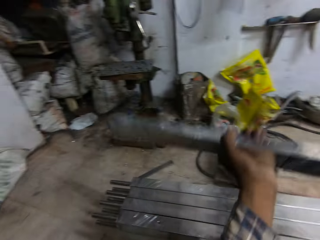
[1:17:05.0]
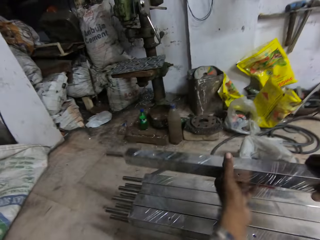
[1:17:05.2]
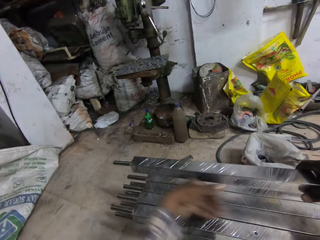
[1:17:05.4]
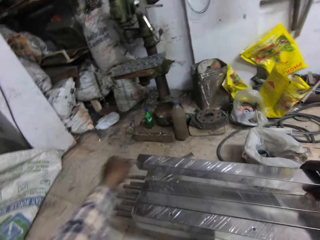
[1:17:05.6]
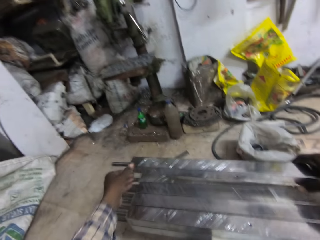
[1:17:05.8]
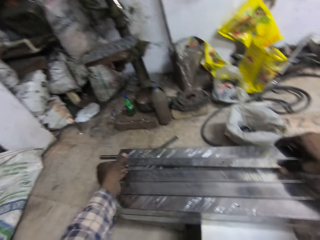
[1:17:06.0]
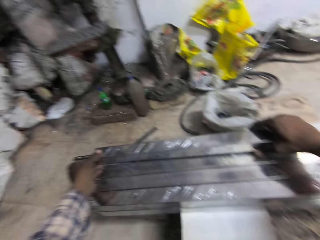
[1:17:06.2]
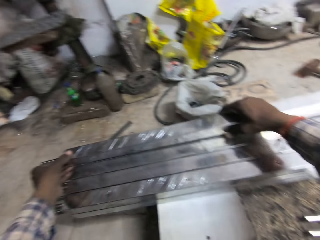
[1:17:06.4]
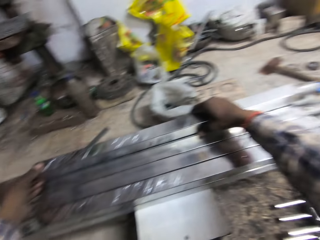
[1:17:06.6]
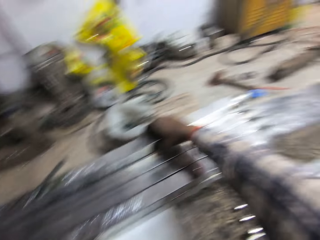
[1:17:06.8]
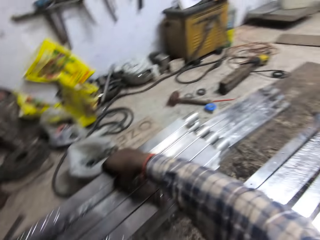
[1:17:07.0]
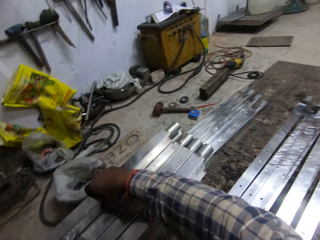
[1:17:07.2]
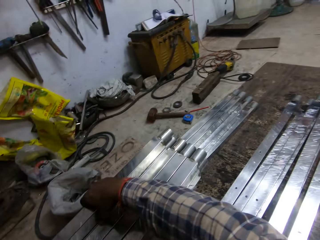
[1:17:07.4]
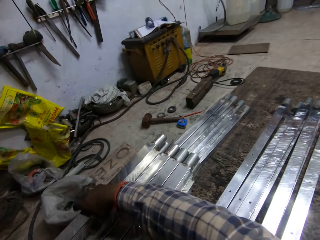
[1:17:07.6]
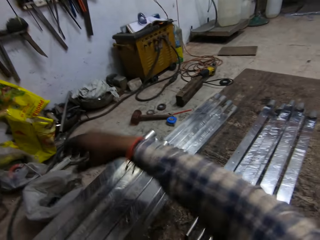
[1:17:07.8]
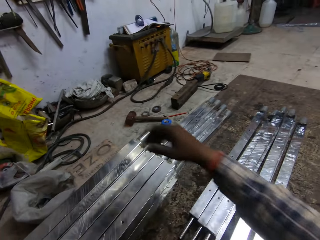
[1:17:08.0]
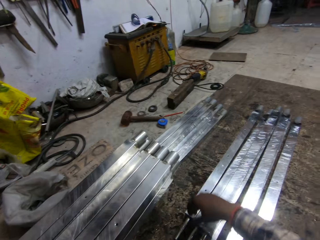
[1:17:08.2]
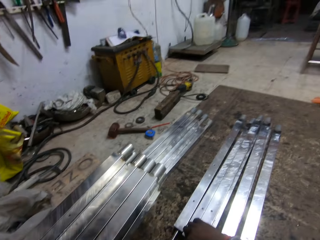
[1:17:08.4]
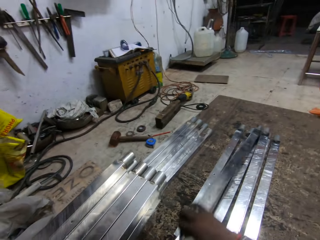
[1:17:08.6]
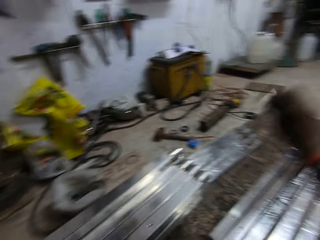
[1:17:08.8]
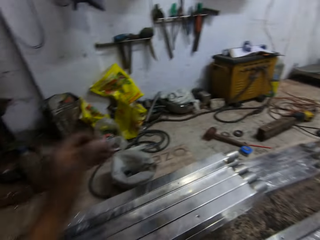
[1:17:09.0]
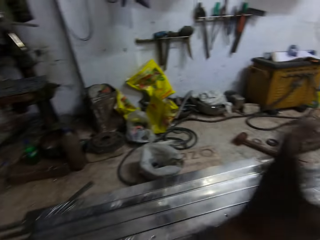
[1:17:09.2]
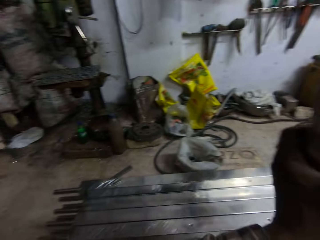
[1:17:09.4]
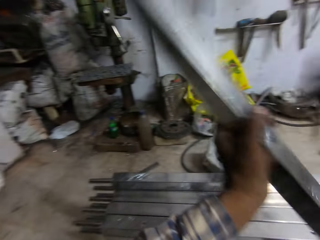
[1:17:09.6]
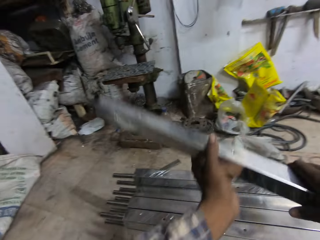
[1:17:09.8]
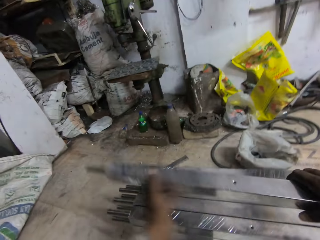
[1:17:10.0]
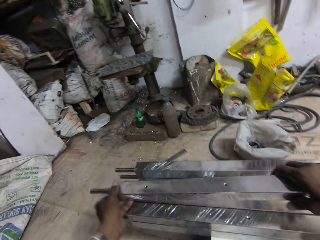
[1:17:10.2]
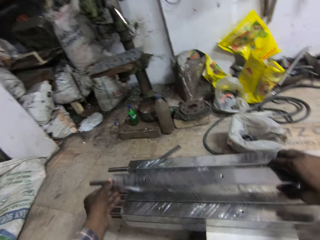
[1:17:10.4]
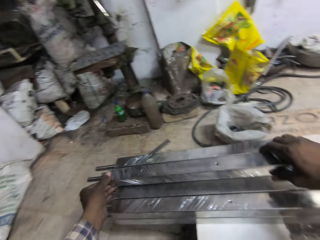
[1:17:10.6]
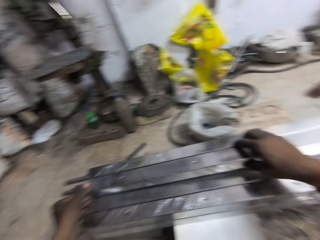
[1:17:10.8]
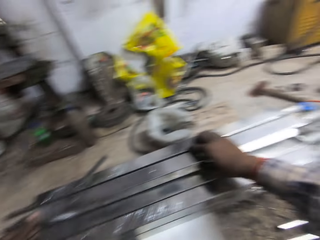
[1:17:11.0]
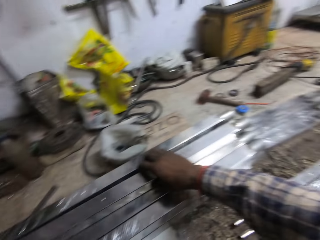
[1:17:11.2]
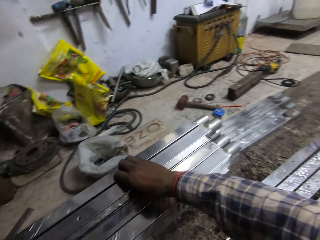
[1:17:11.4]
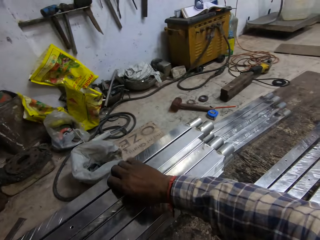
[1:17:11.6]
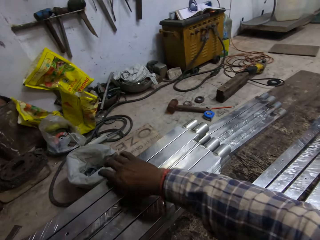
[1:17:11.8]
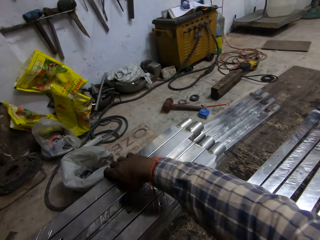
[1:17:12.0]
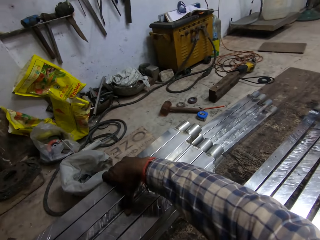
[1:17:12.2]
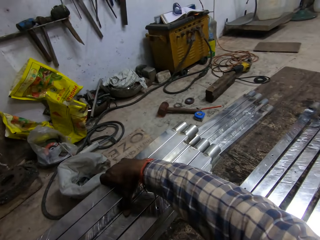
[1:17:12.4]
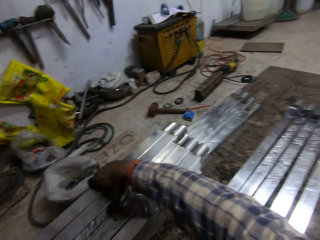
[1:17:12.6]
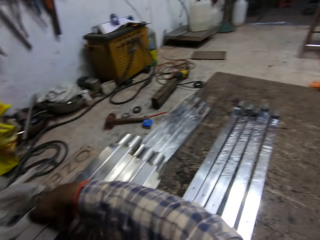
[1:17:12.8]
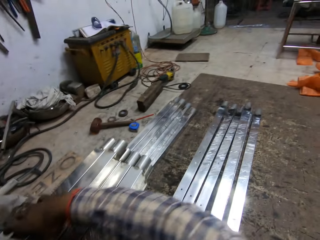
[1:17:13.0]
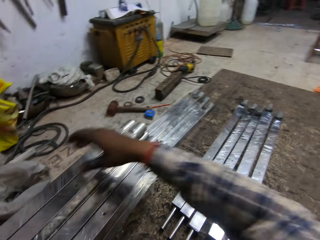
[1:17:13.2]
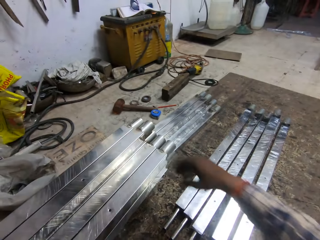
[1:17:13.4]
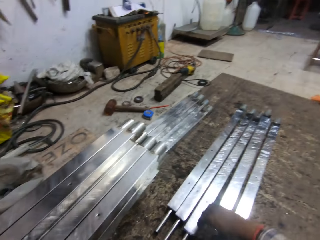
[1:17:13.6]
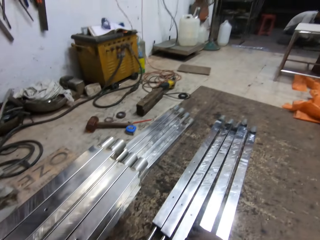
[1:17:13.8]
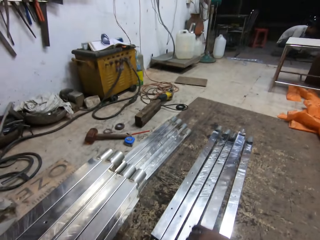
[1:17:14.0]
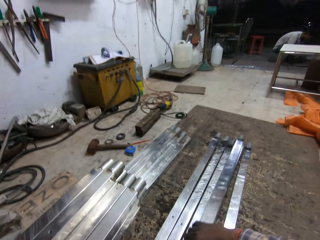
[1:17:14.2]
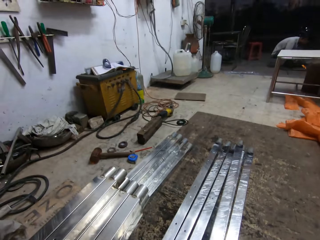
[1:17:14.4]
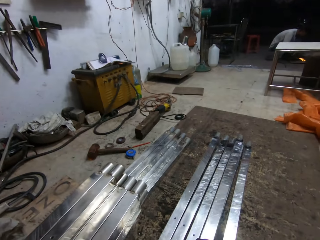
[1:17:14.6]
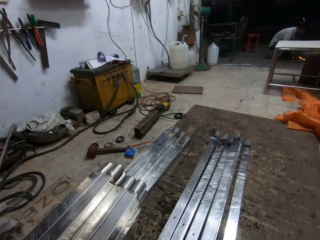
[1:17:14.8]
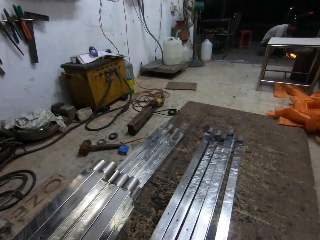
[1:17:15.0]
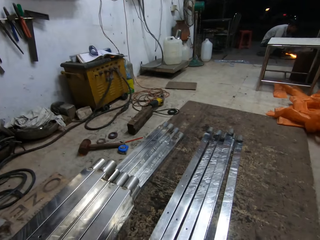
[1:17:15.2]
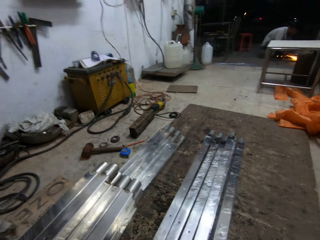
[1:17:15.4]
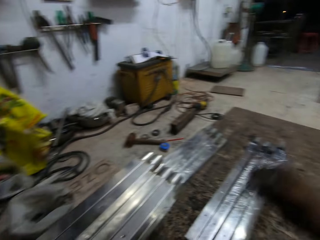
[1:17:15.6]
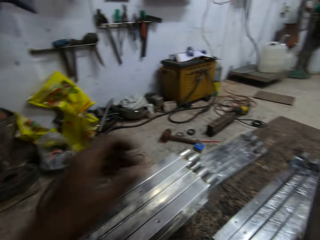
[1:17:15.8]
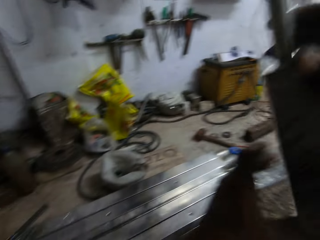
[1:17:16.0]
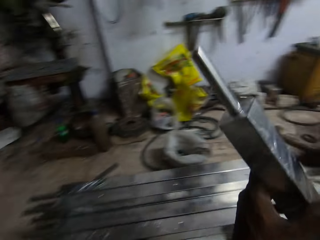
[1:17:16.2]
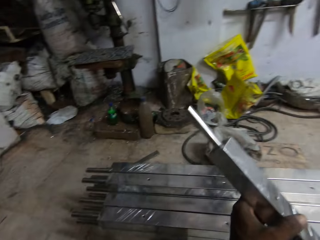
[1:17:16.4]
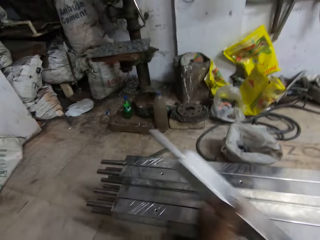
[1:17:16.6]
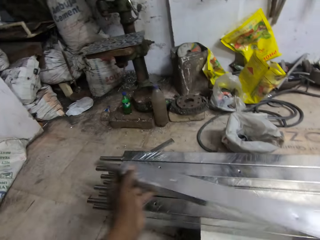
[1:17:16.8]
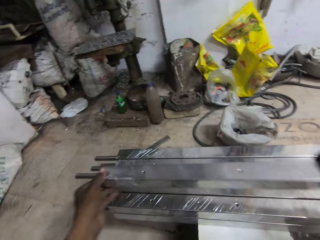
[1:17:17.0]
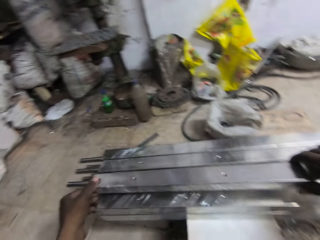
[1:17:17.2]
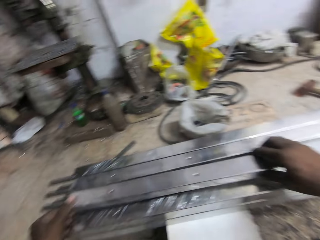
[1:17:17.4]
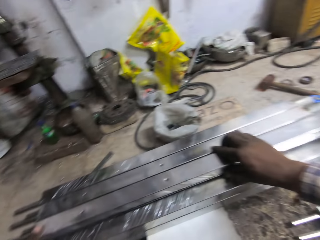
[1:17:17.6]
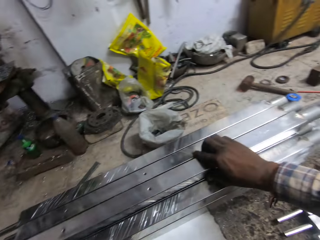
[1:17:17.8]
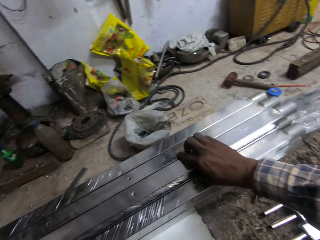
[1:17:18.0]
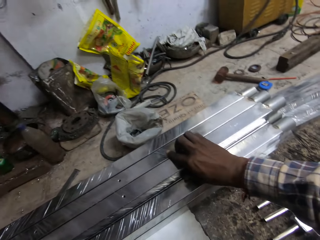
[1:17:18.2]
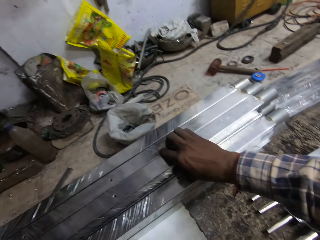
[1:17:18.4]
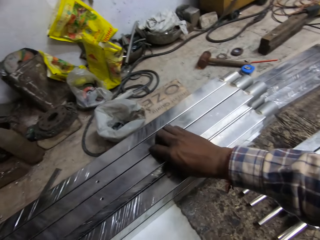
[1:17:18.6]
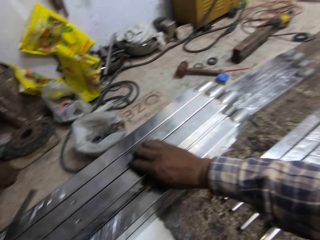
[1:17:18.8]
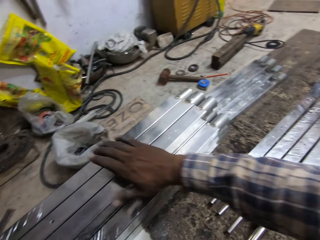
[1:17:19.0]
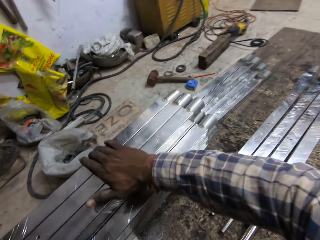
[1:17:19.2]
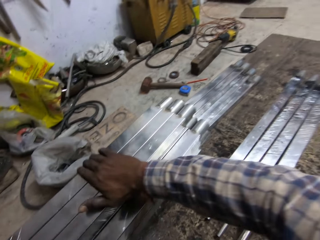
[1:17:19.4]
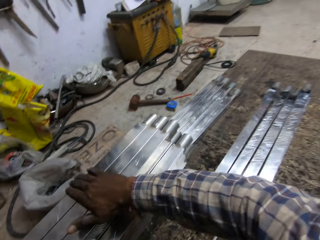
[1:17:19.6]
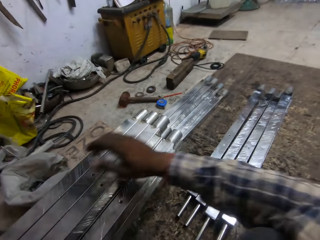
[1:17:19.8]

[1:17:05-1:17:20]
The camera wearer holds the aluminium rod in his hands. He drops the aluminium rod in his hands on the stool on other metals. He picks an aluminium rod with his right hand from the floor. He holds the aluminium rod with his left hand. He holds the aluminium rod in his hands. He drops the aluminium rod in his hands on the stool on other metals. He moves an aluminium rod on the floor with his right hand. He picks an aluminium rod with his right hand from the floor. He holds the aluminium rod with his left hand. He drops the aluminium rod in his hands on the stool on other metals.

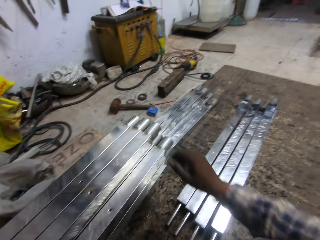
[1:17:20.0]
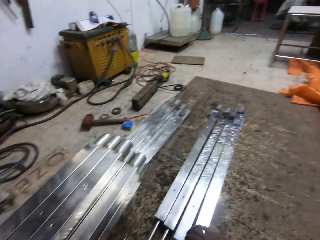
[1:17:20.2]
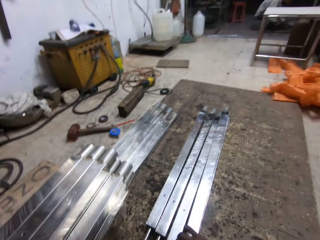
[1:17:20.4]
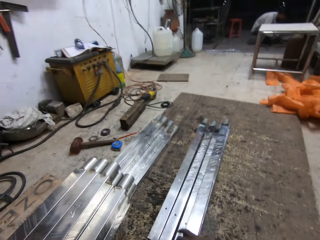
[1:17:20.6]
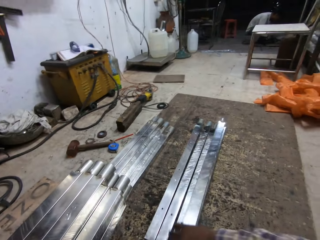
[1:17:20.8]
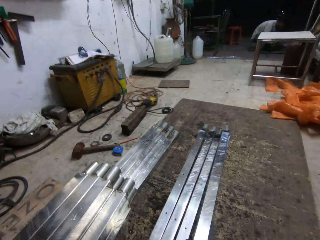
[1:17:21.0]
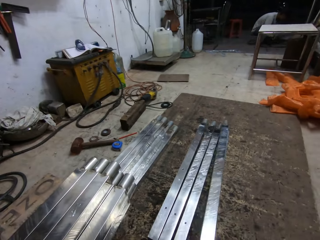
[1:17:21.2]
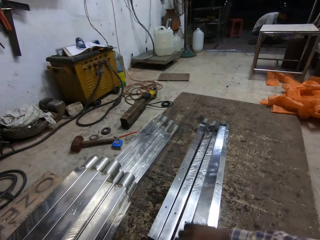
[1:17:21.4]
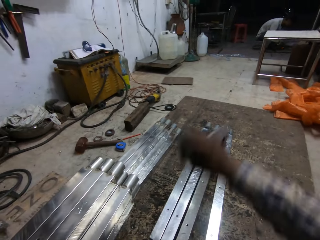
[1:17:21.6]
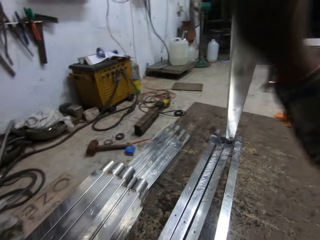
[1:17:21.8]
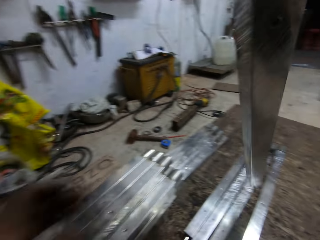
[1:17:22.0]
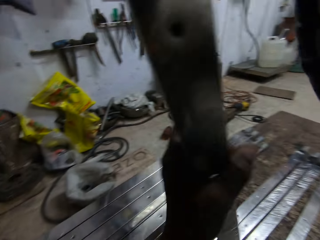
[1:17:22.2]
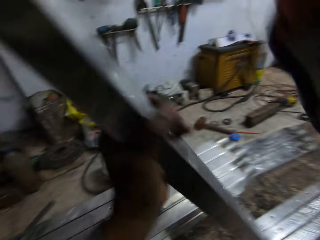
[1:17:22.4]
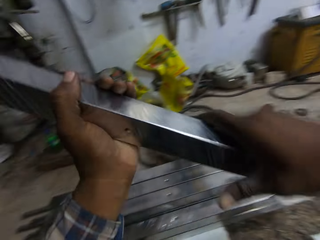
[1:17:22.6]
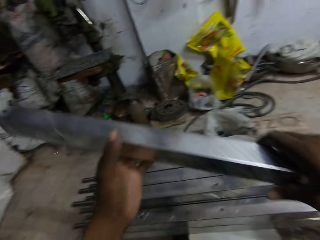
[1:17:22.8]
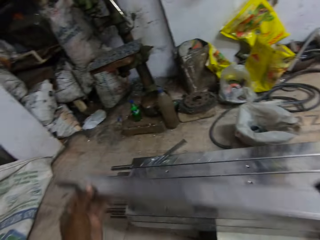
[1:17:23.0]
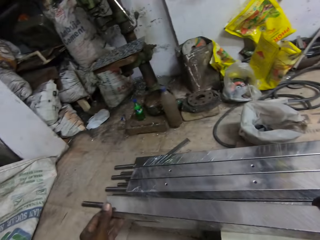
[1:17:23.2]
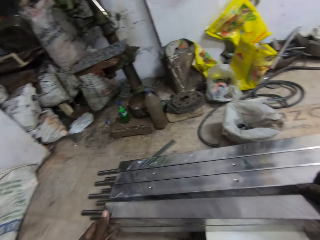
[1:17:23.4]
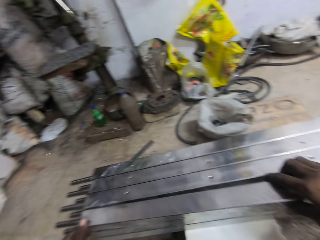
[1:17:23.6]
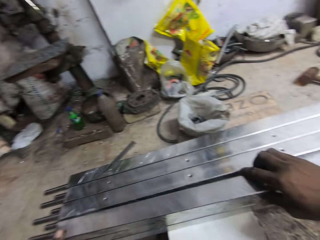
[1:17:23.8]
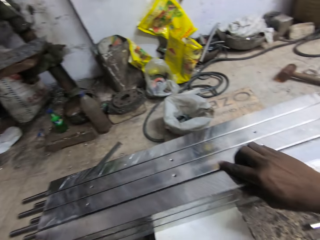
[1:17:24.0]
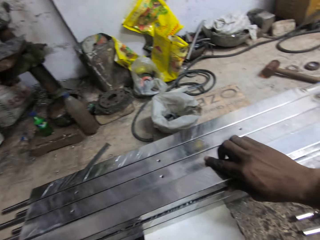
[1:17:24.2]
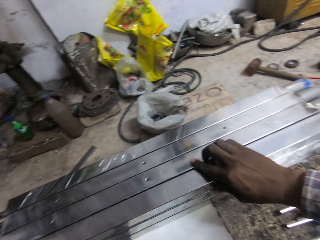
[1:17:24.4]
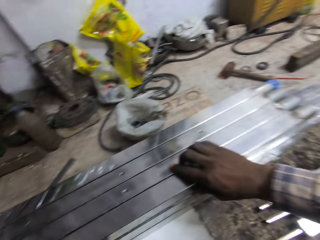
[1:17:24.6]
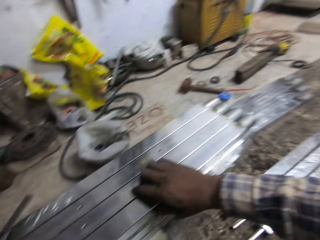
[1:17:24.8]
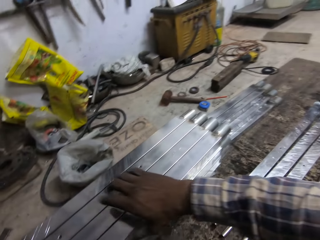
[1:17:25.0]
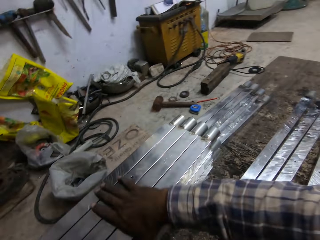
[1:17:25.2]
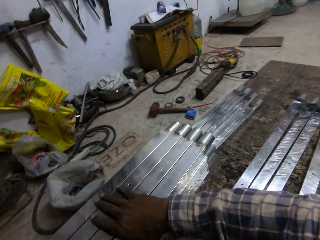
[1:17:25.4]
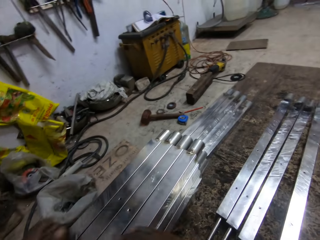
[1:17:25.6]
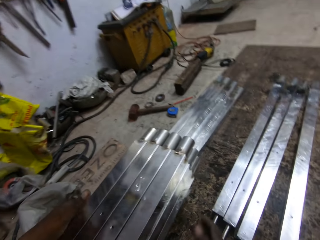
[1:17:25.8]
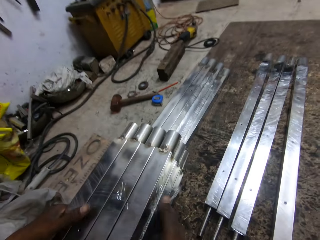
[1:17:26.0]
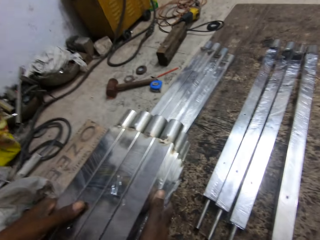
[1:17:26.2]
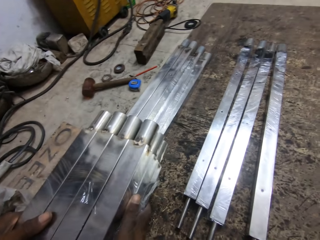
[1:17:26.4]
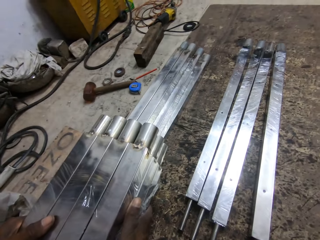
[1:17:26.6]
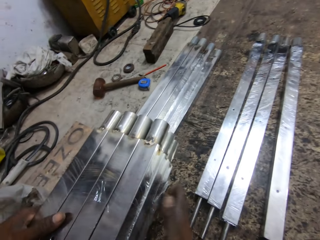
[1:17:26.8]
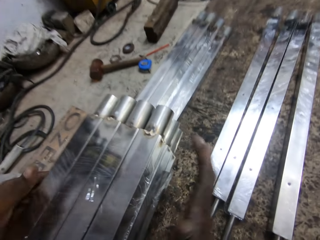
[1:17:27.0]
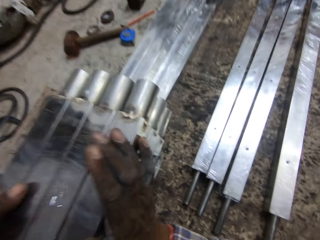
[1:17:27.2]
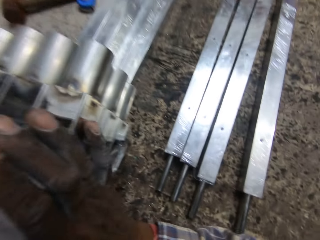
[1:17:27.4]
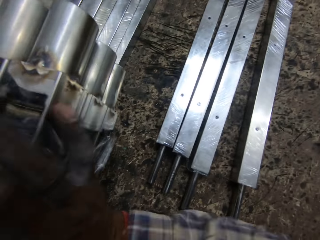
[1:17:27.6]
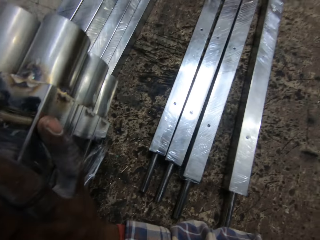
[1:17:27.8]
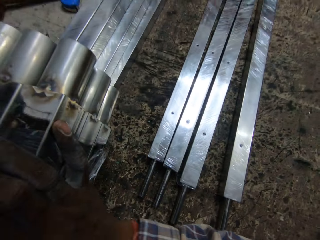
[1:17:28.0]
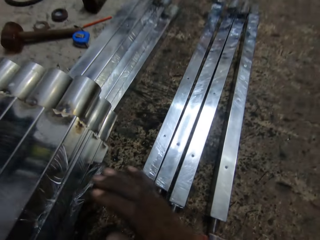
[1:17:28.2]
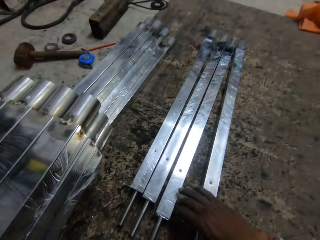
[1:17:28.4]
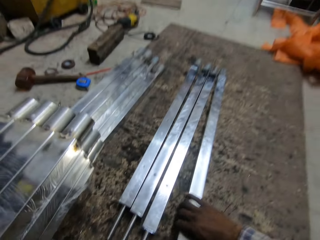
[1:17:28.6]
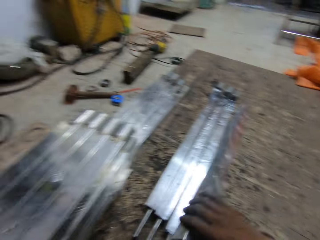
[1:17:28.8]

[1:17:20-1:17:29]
The camera wearer picks an aluminium rod with his right hand from the floor. He holds the aluminium rod with his left hand. He holds the aluminium rod in his hands. He drops the aluminium rod in his hands on the stool on other metals. He adjusts the bundle of aluminium rods on the stool with his hands. He taps the bundle of aluminium rods on the stool with his hands. He picks an aluminium rod with his right hand from the floor.
